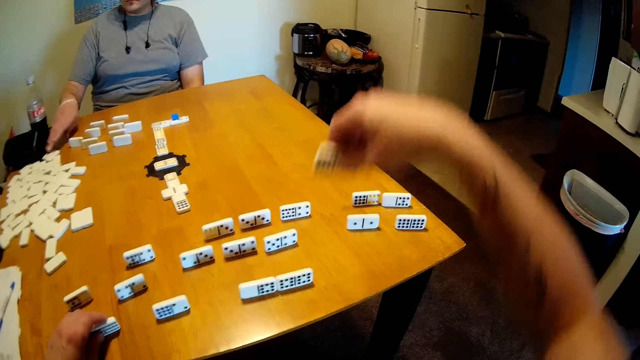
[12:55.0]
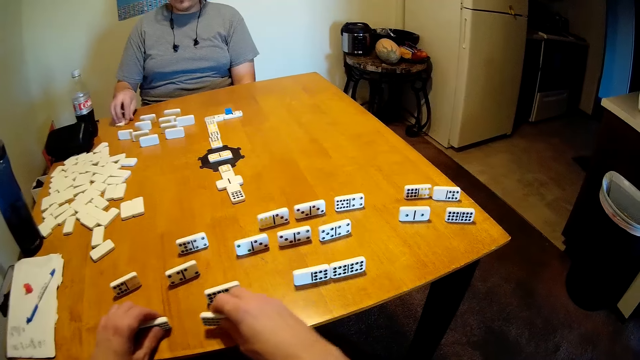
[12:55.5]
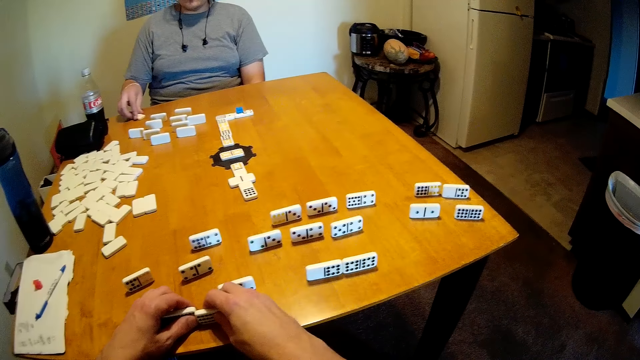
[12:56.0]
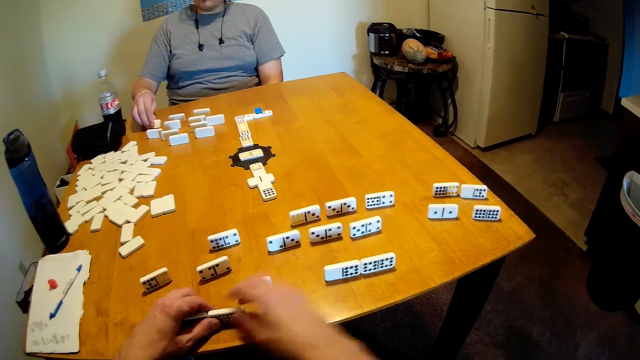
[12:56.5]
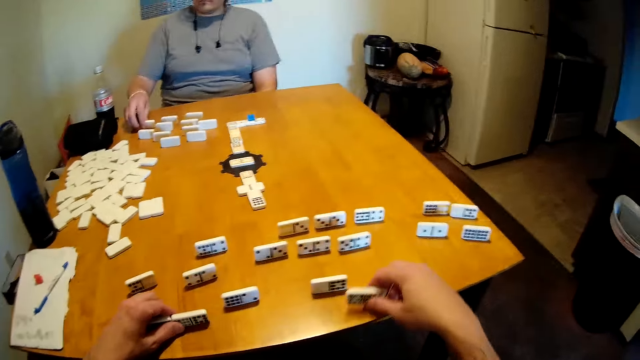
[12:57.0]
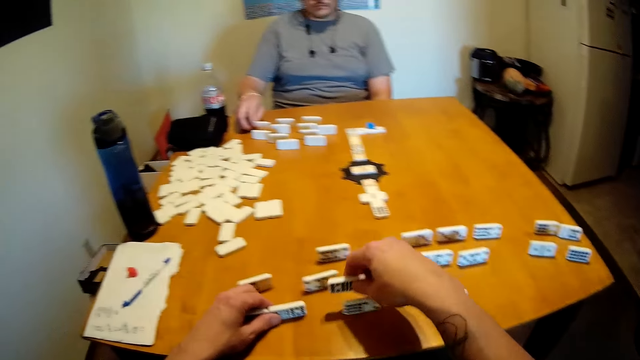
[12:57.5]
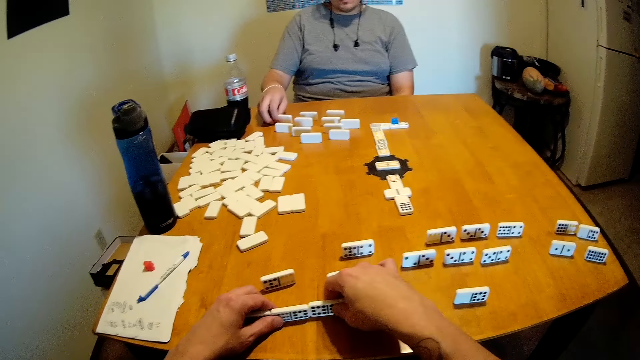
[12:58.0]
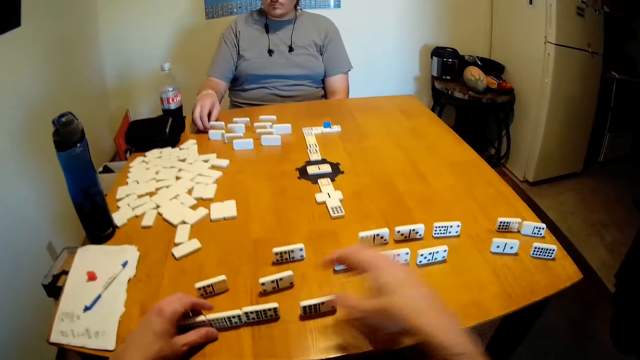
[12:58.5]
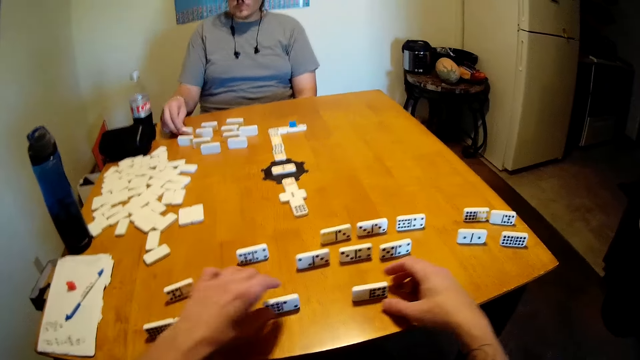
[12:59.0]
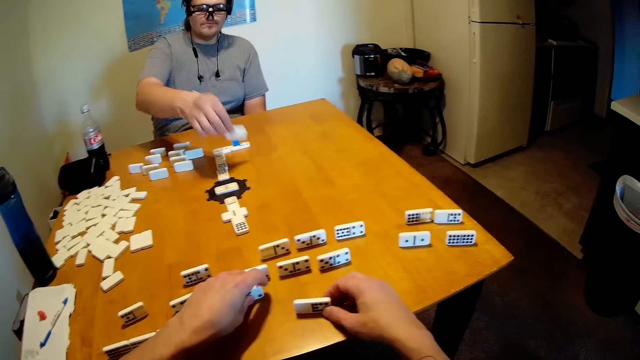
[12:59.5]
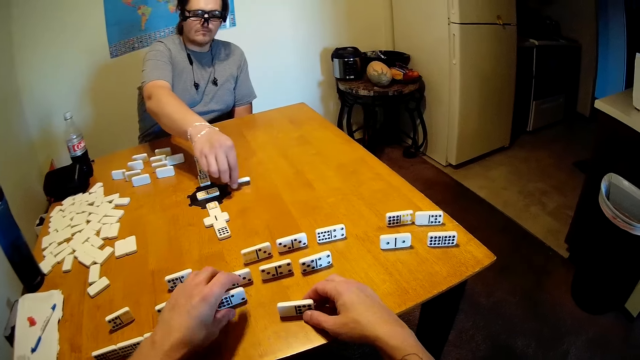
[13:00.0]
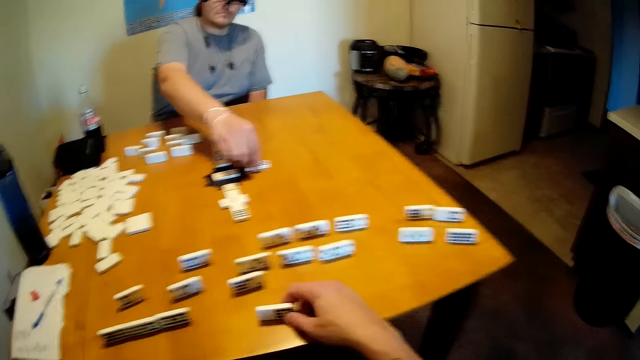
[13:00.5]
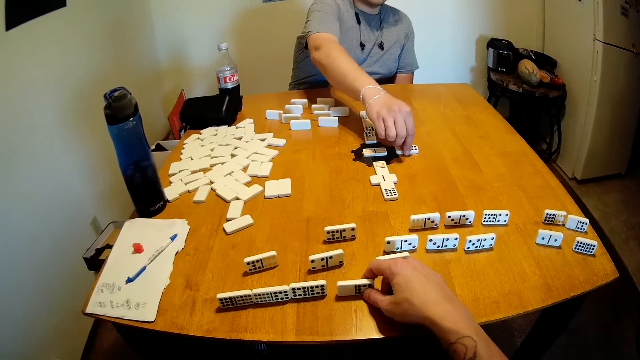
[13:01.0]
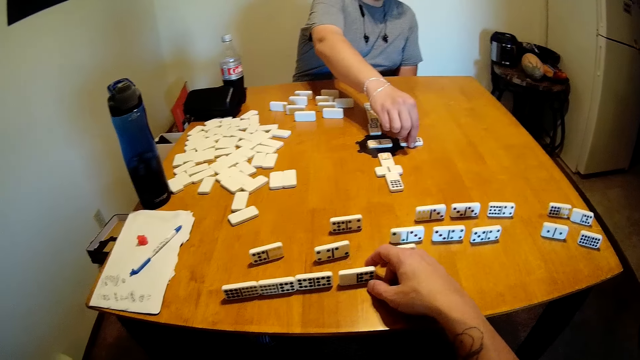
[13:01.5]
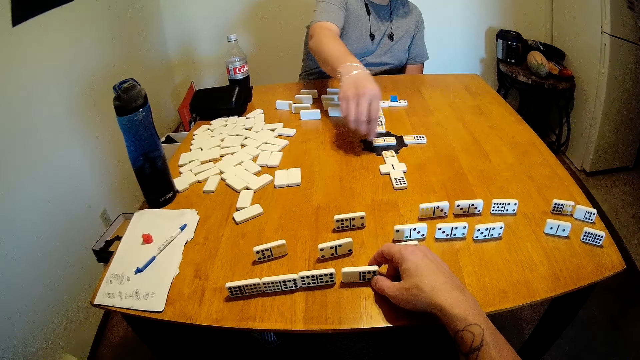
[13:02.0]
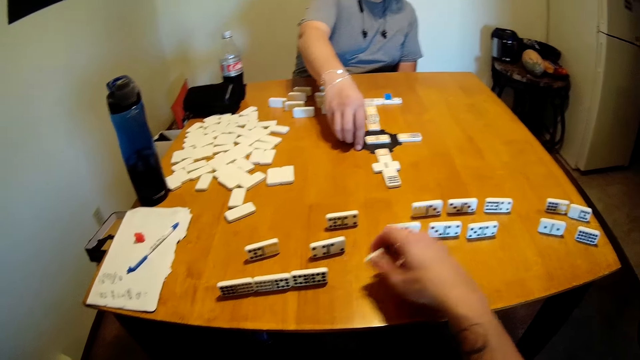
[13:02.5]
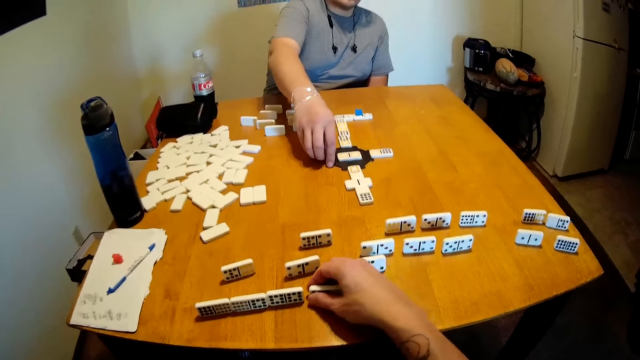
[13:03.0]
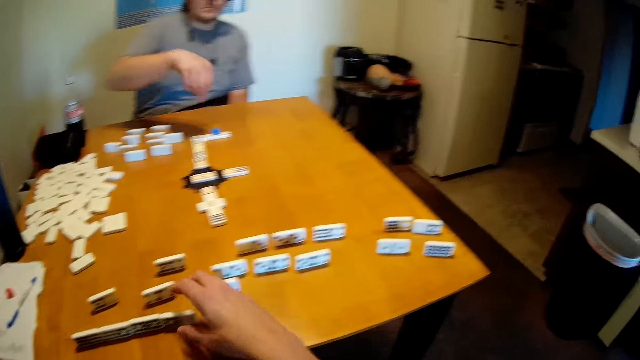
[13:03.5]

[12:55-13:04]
The camera wearer picks the dominoes. They arrange the dominoes. They hold the dominoes. They arrange the dominoes. They hold the dominoes. A man arranges the dominoes on the table. The camera wearer arranges the dominoes.

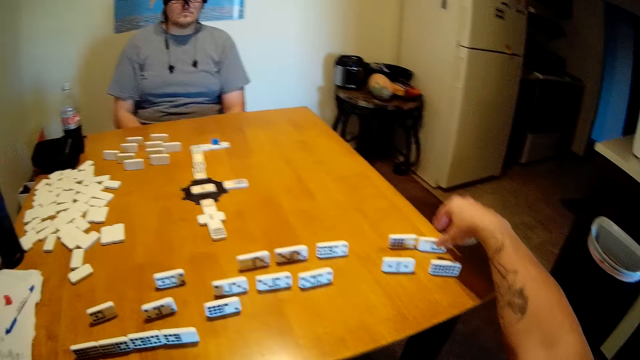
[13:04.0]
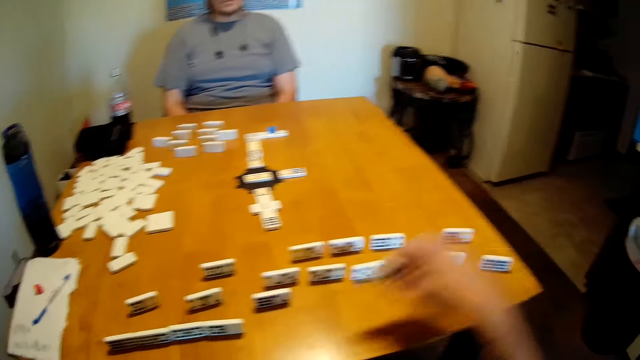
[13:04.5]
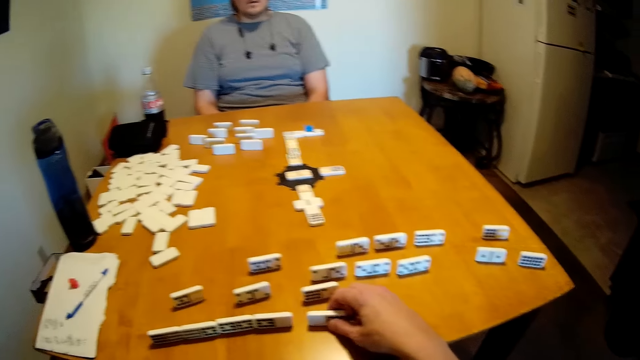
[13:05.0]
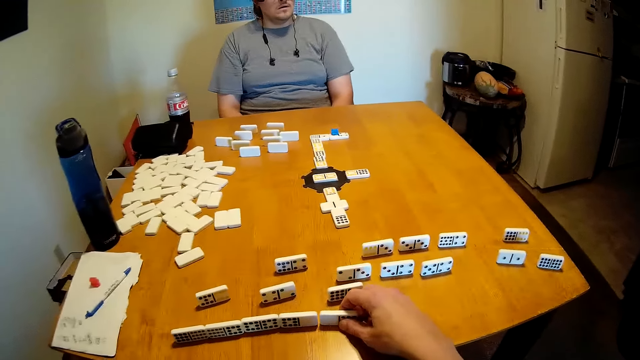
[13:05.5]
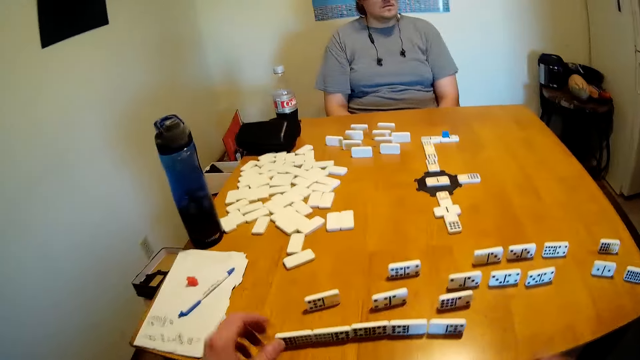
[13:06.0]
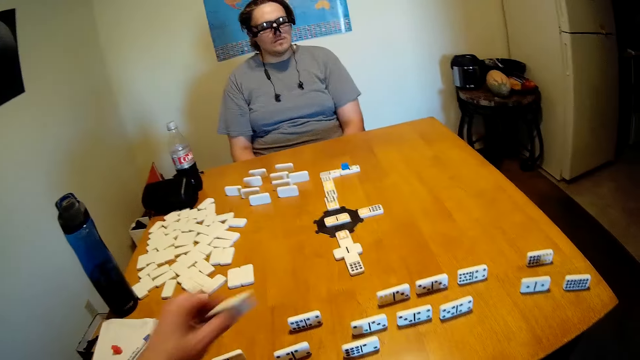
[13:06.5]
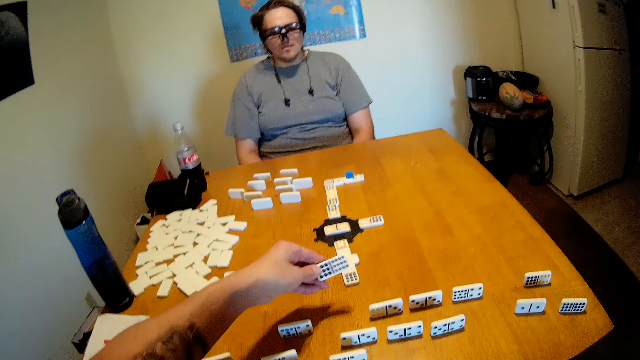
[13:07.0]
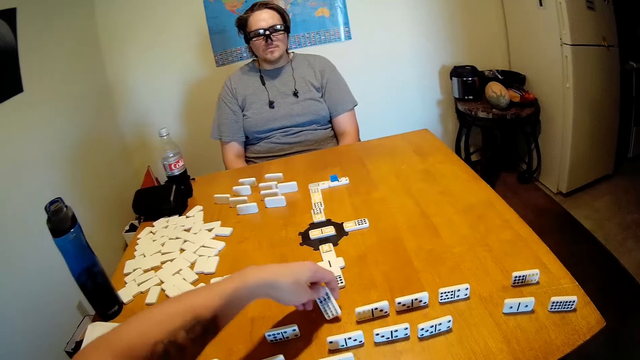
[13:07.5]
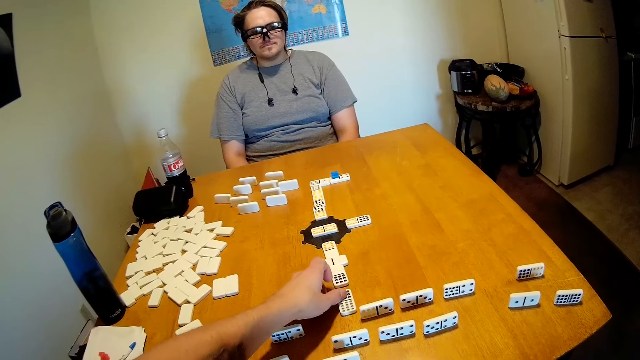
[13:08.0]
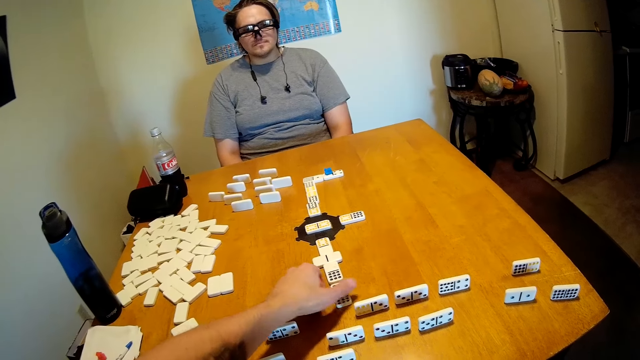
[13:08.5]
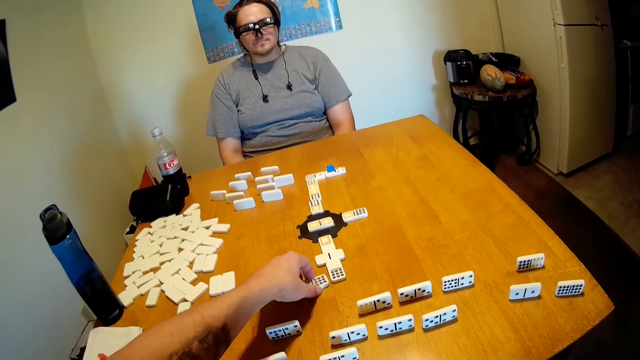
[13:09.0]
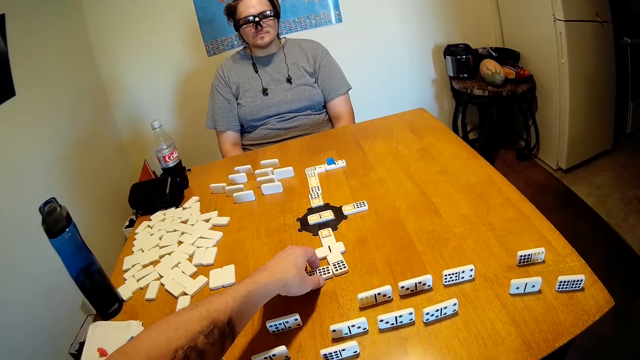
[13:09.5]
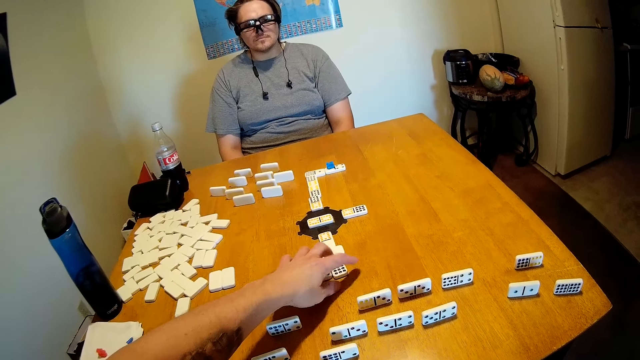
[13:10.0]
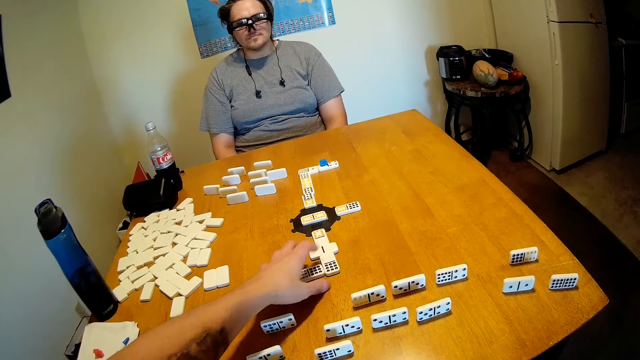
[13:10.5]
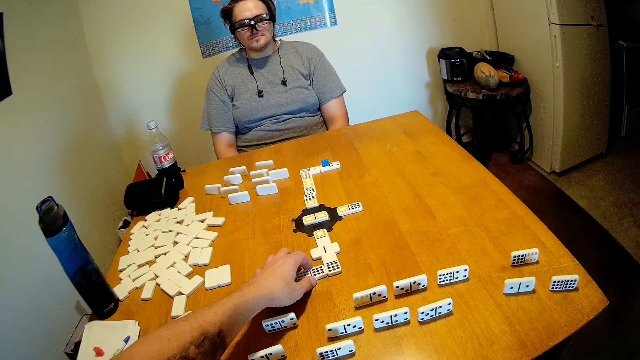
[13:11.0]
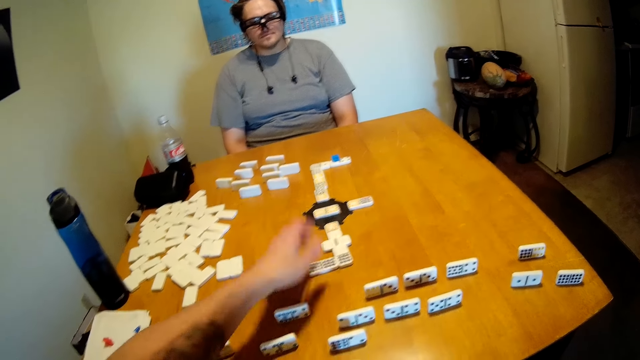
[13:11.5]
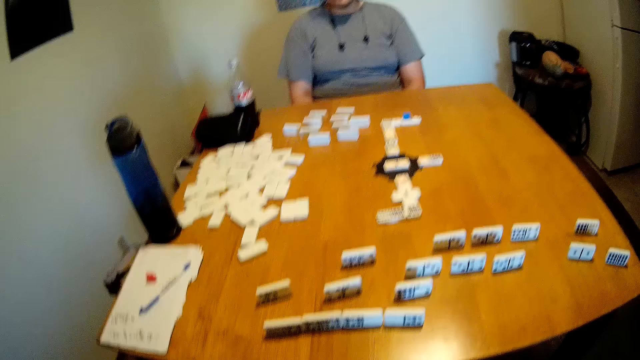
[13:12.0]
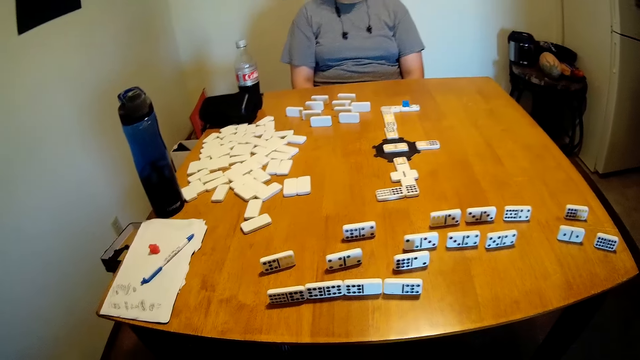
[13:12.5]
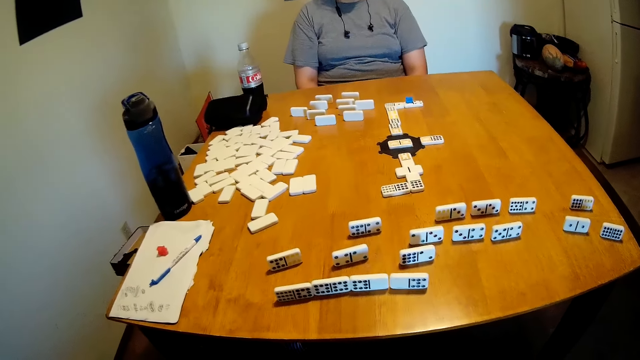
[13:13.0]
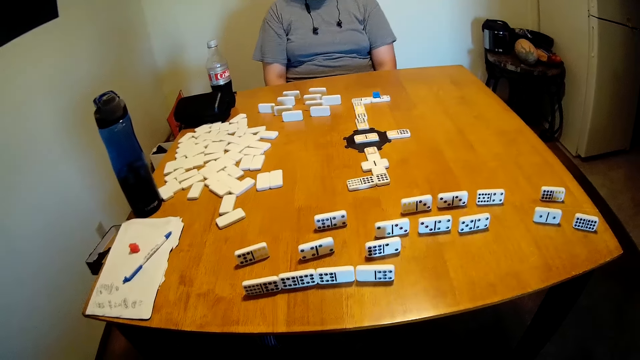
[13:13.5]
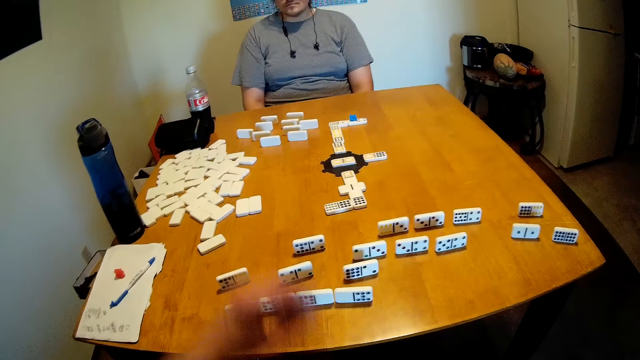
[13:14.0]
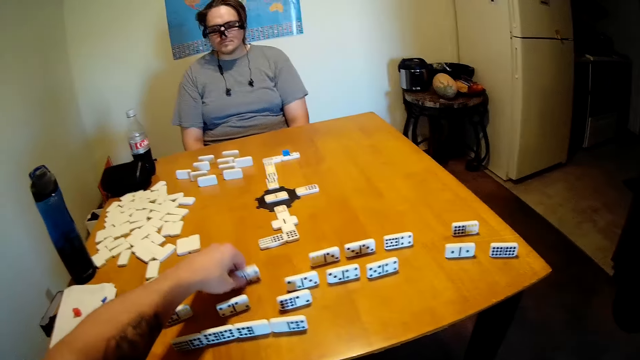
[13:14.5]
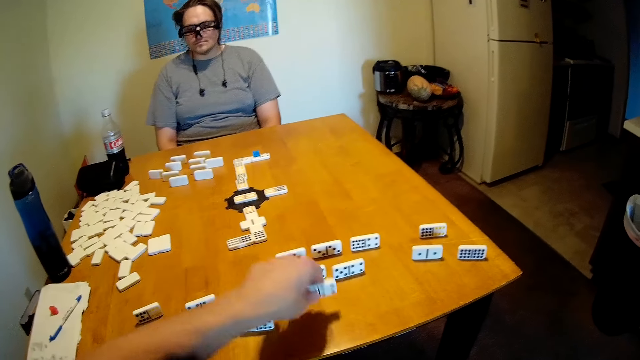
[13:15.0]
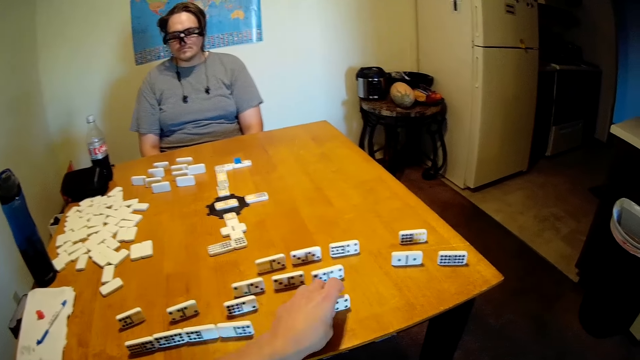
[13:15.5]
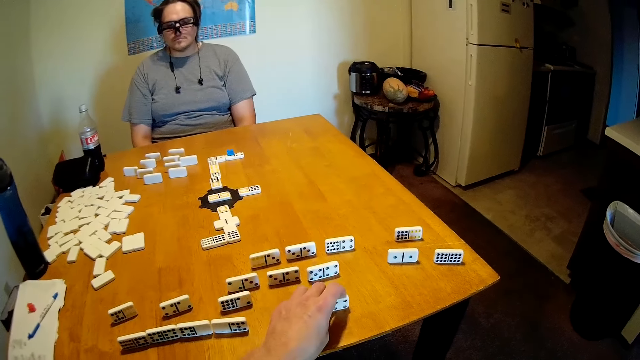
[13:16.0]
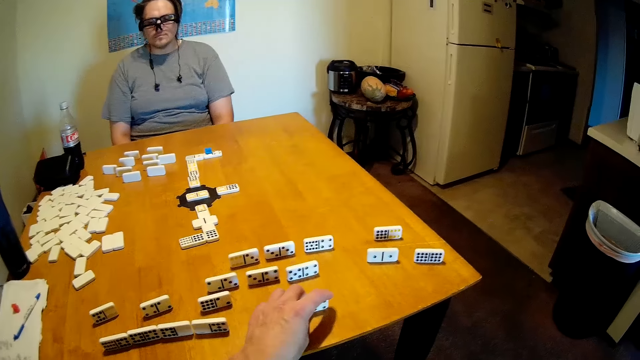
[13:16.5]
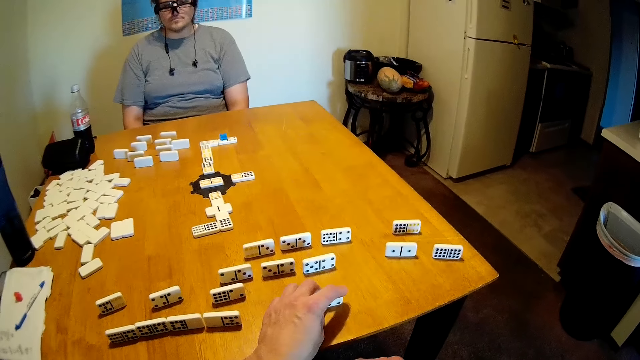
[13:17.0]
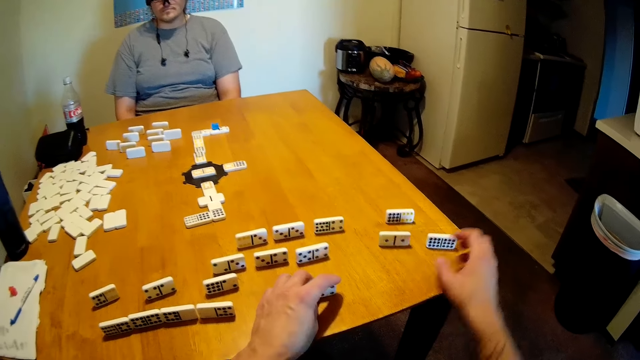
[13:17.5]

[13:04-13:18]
The camera wearer picks the dominoes. They arrange the dominoes. They hold the dominoes. They arrange the dominoes. They put the domino in the middle of the table. They look at the dominoes. They pick the dominoes. They put the dominoes on the table. They arrange the dominoes.
